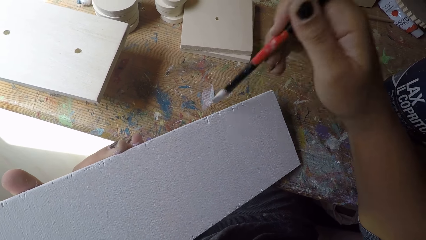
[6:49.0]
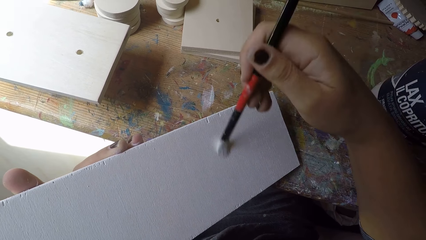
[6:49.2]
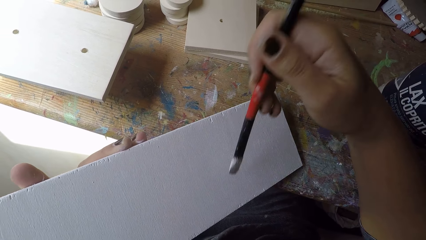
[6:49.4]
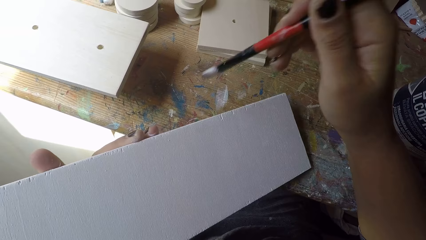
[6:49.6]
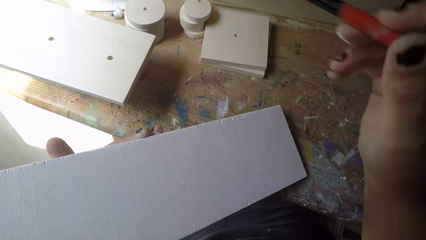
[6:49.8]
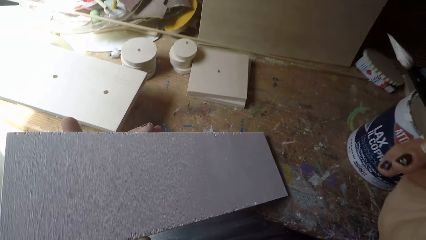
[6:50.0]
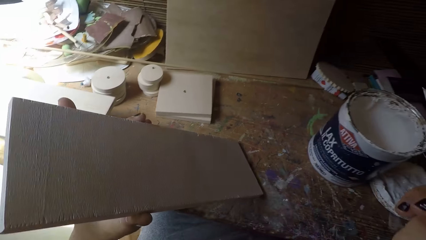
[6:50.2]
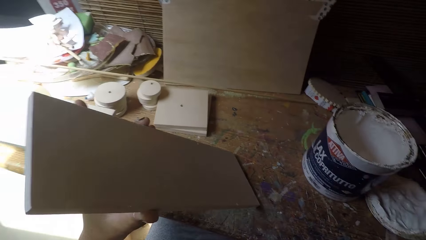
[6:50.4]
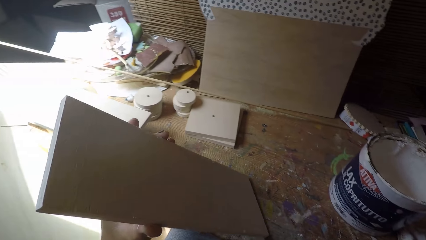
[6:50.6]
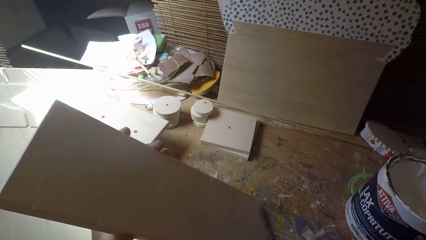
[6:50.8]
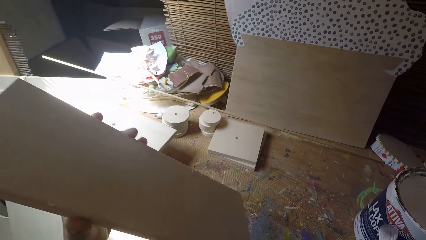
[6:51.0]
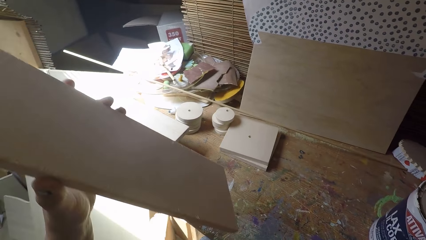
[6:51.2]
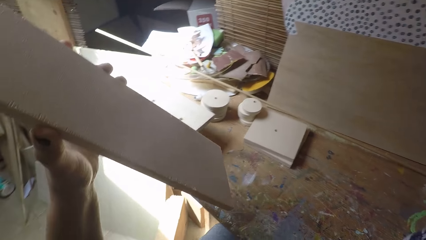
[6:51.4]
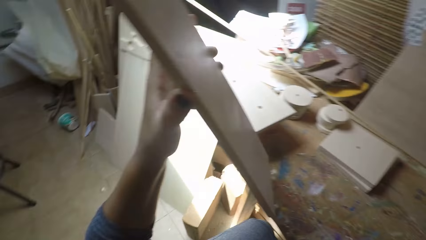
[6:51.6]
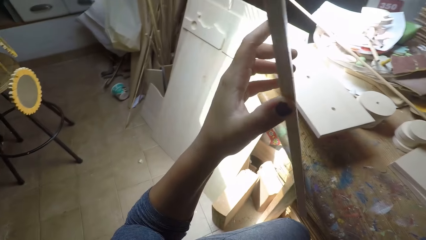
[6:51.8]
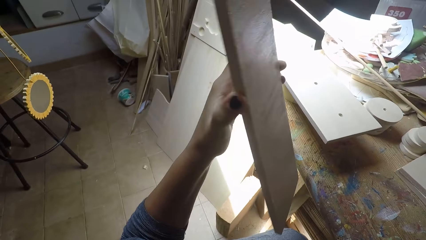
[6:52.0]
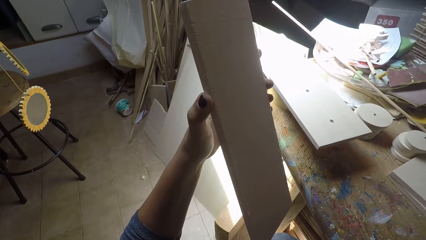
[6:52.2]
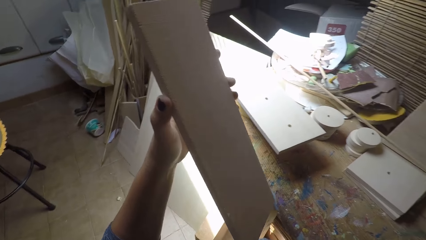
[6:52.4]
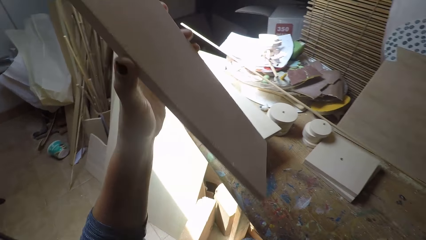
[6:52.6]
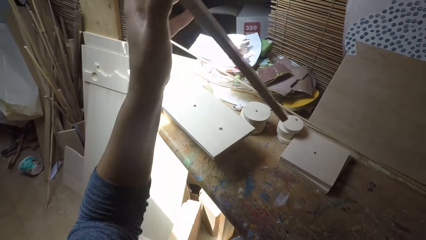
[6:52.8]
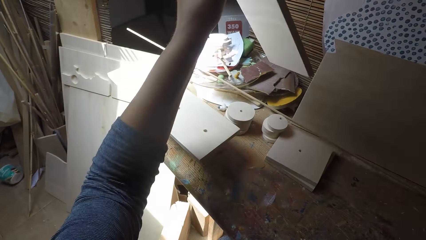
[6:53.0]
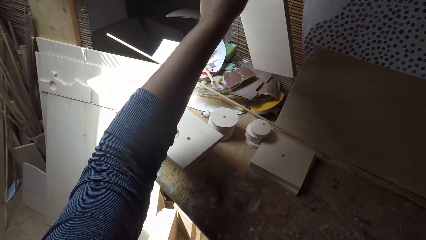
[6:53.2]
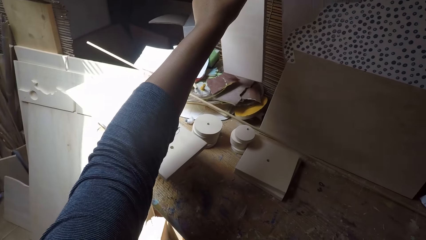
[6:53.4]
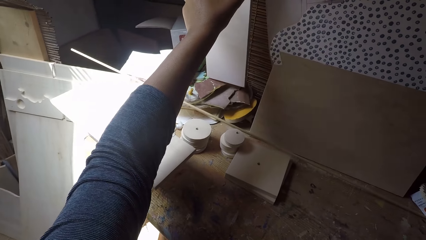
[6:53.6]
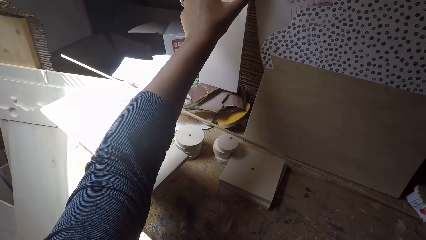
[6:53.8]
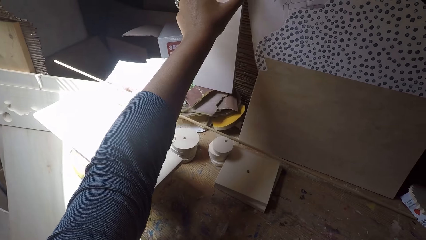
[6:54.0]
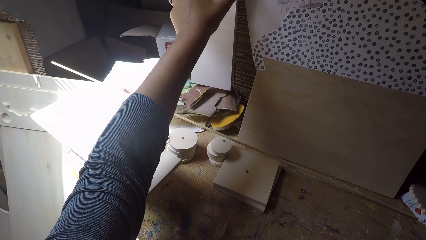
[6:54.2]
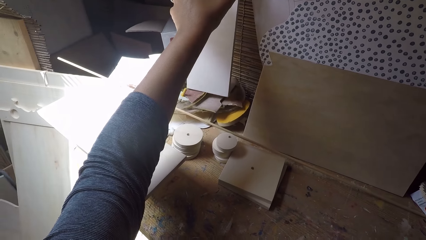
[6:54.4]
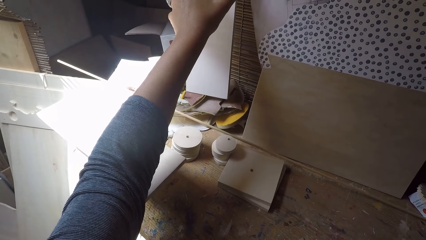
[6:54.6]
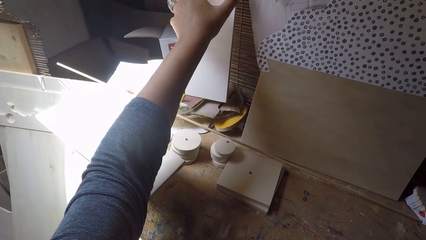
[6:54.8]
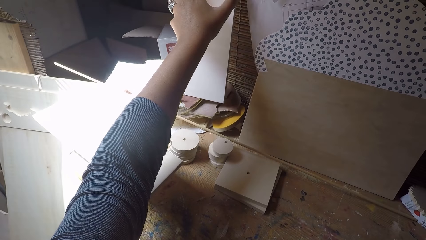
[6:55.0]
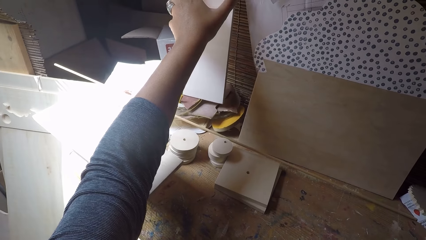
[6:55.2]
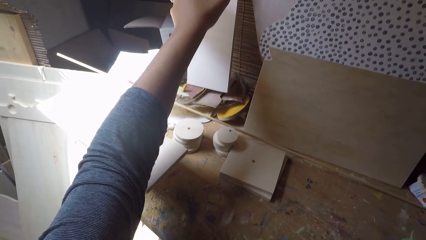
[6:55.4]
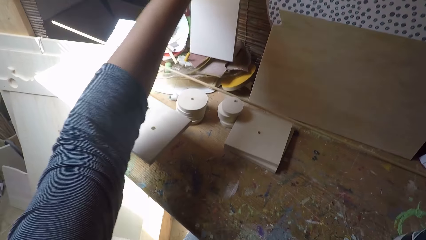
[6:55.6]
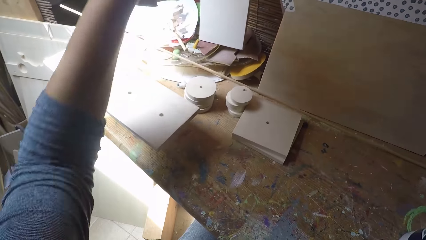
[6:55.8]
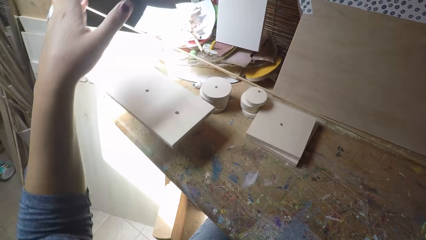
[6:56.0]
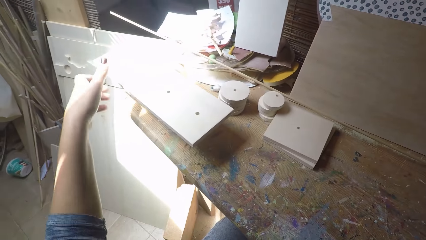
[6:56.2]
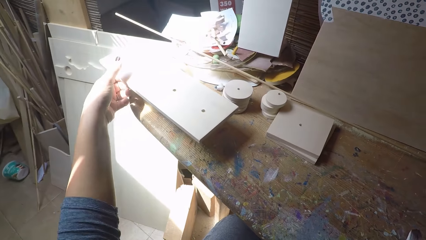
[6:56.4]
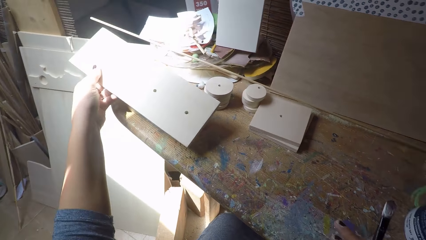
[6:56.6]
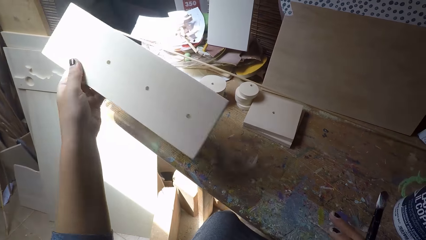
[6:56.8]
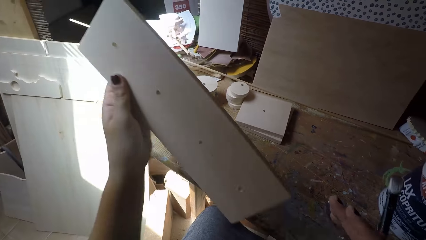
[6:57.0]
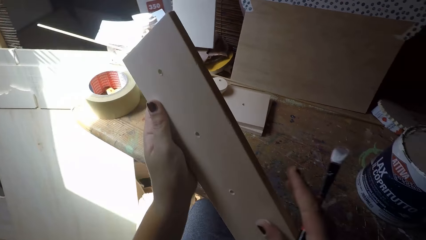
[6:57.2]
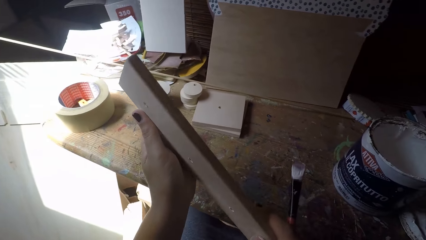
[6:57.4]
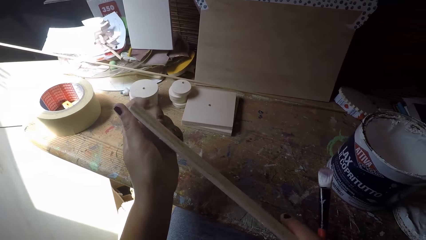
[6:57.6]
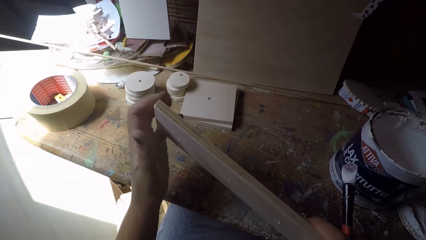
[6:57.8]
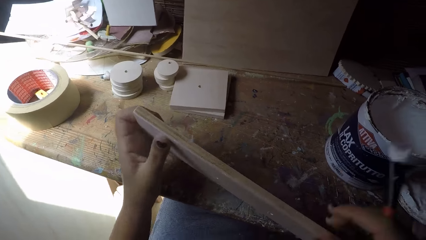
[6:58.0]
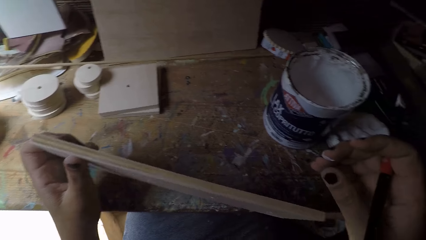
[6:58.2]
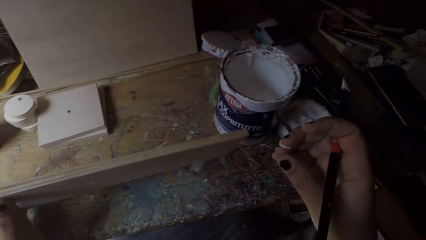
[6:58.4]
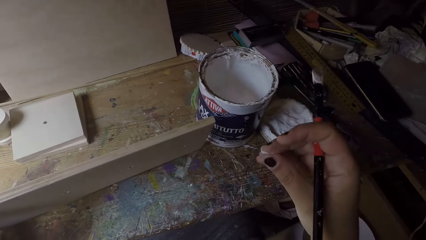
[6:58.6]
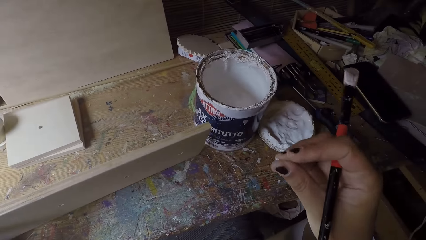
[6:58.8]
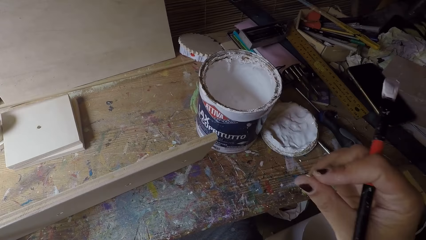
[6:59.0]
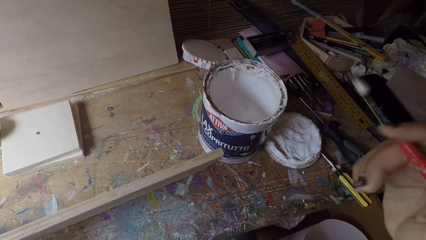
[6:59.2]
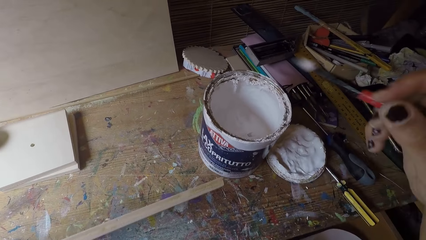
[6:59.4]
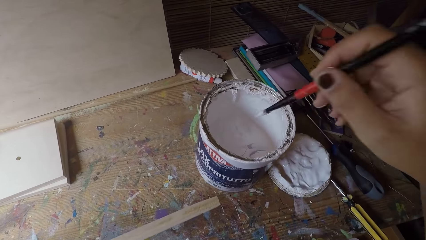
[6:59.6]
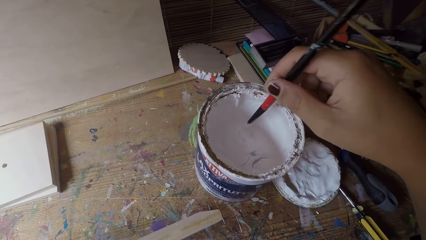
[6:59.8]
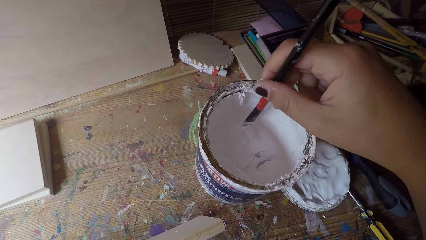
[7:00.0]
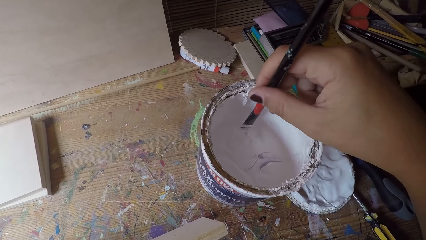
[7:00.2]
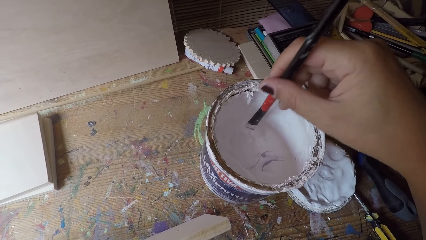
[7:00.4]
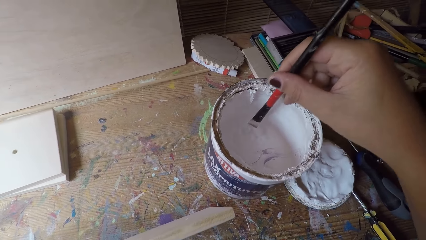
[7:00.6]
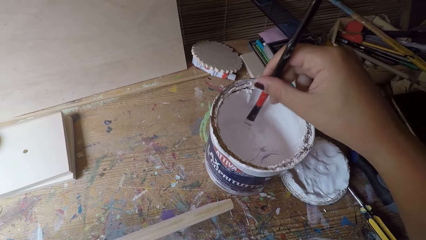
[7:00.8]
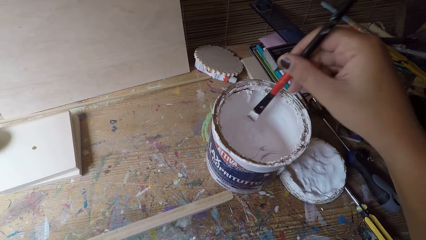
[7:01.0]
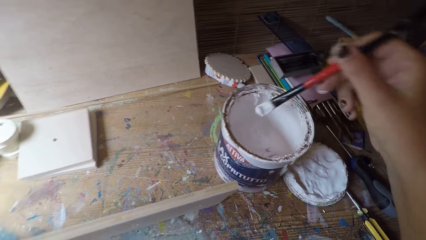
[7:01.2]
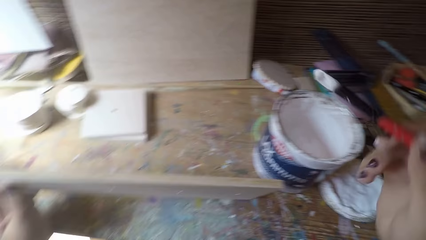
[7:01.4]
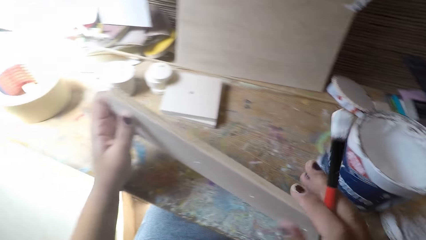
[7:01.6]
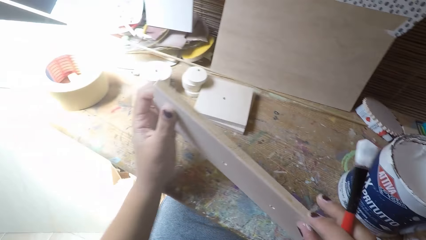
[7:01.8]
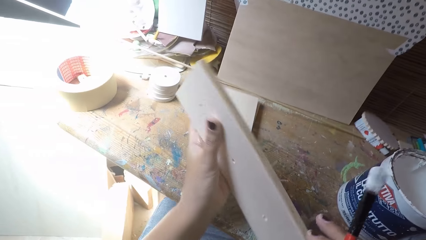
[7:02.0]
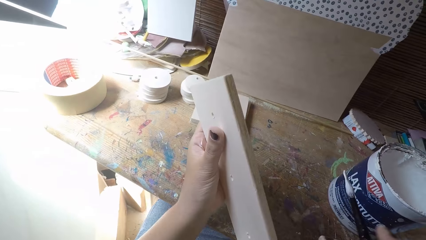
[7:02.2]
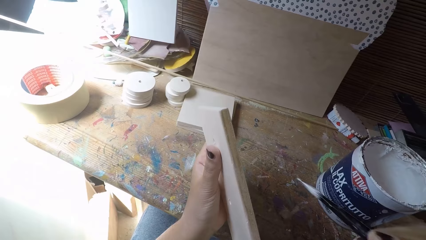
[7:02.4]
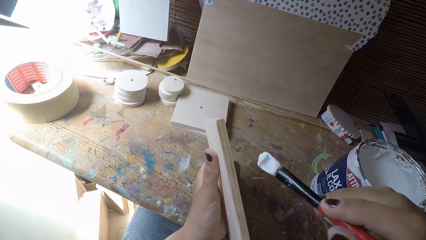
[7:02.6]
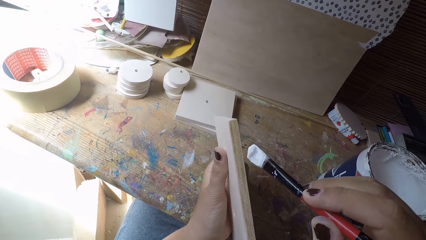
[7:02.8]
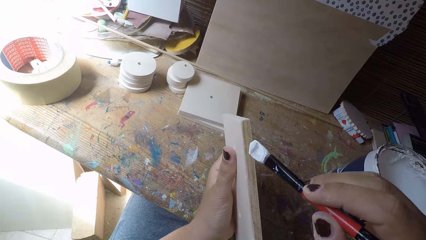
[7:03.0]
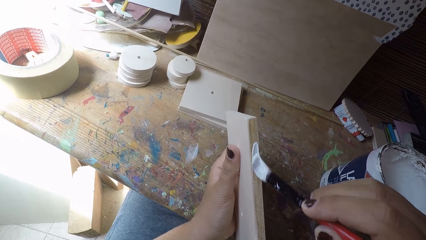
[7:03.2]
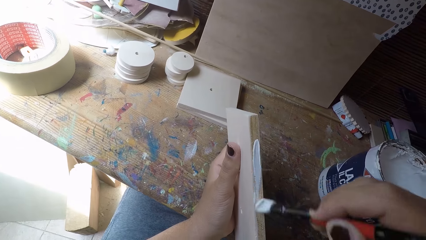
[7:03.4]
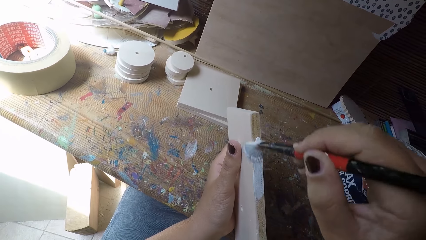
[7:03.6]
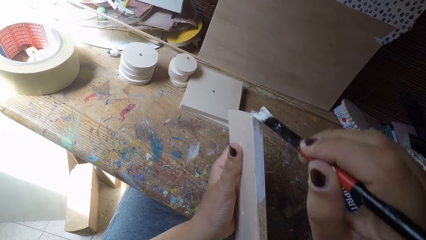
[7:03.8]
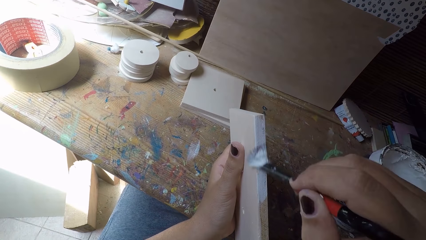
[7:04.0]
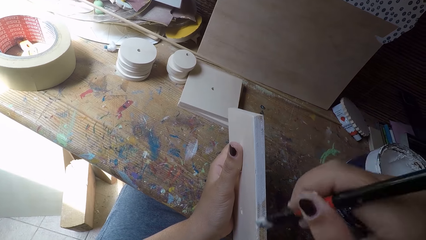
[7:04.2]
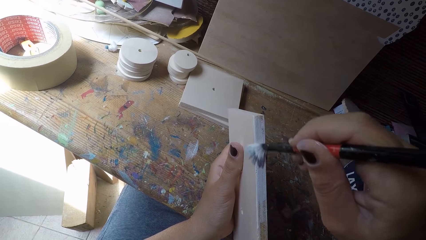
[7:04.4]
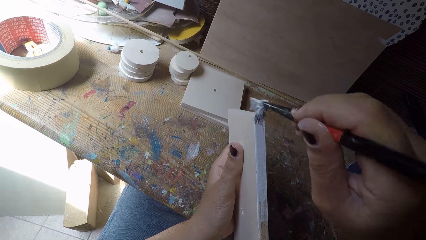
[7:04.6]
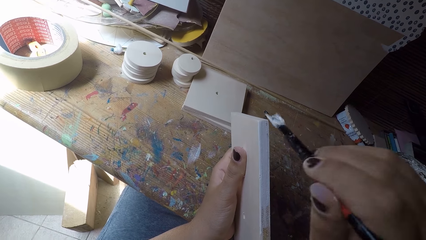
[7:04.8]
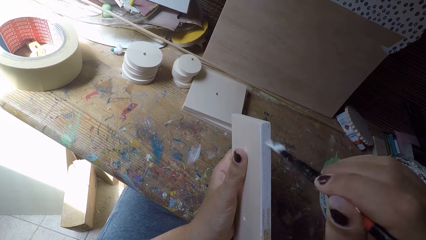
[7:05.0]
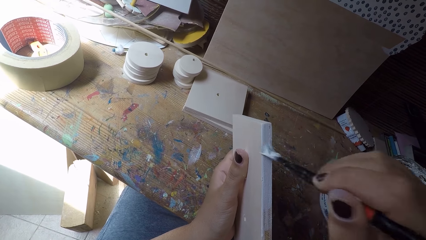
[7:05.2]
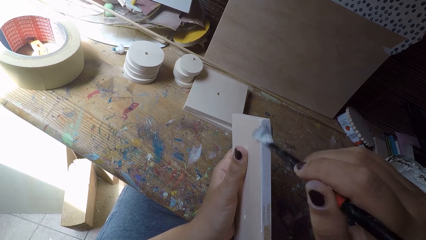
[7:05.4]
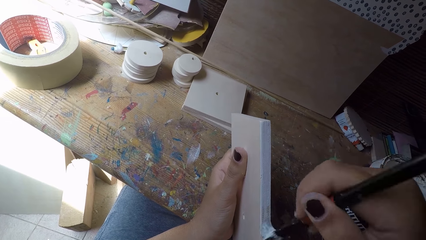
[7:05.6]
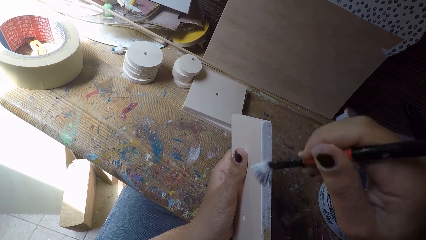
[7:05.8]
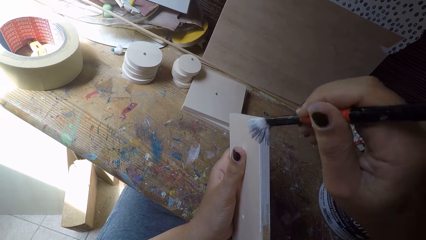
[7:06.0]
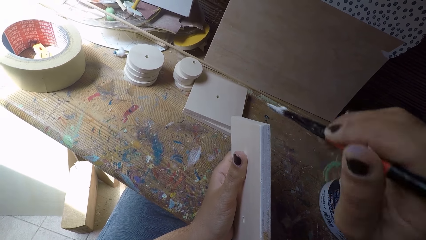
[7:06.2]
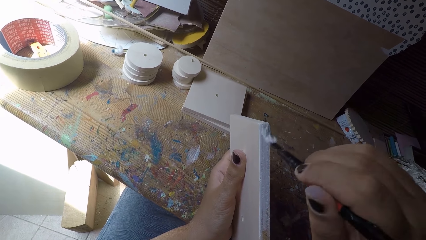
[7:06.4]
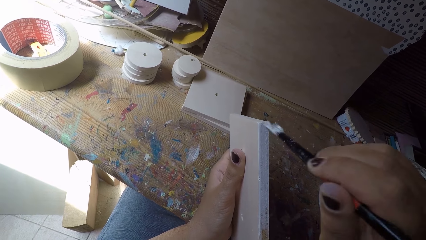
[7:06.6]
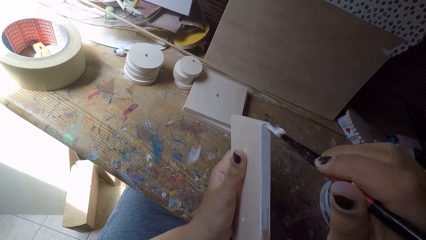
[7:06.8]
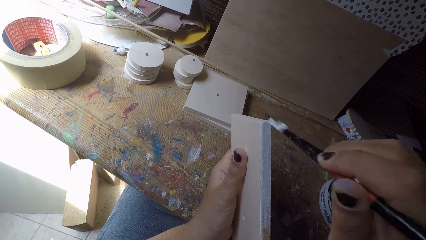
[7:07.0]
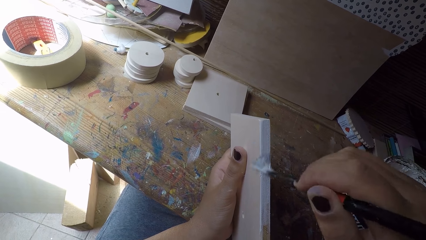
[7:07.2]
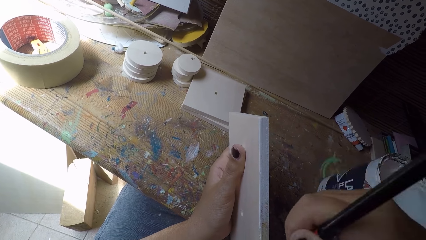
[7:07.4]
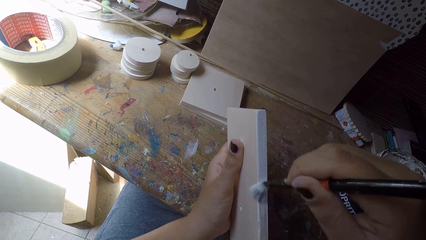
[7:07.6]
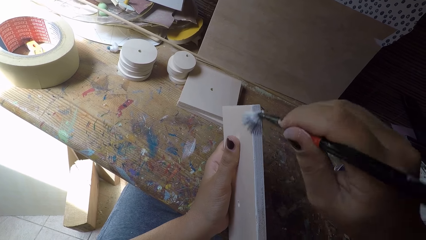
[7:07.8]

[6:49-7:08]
The camera wearer lifts up the wooden plank. He places the wooden plank in a vertical position. He drops the wooden plank on the table with his right hand. He picks up the wooden plank on the table with his left hand. He holds the wooden plank with his right hand and drops the wooden plank on the table with his left hand. He dips the paintbrush in his right hand into the paint can. He holds the wooden plank with his right hand and adjusts the wooden plank. He paints the wooden plank with the paintbrush in his right hand.
